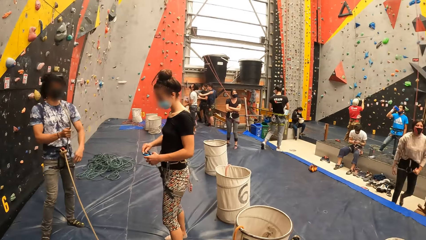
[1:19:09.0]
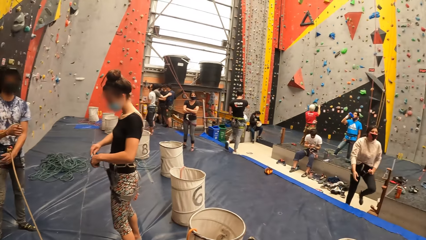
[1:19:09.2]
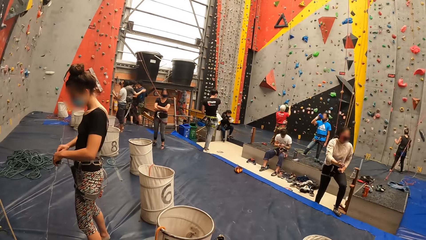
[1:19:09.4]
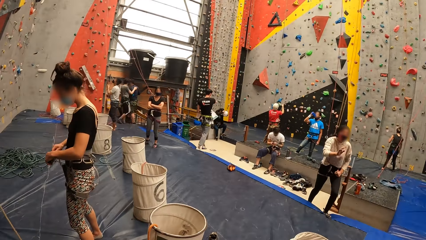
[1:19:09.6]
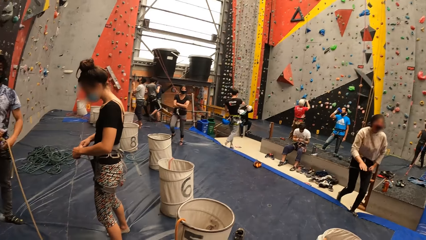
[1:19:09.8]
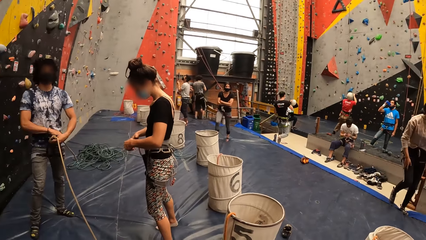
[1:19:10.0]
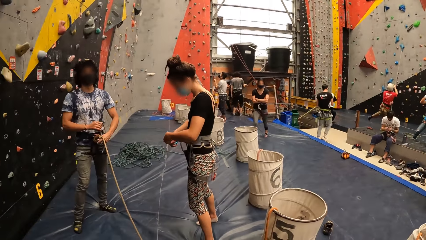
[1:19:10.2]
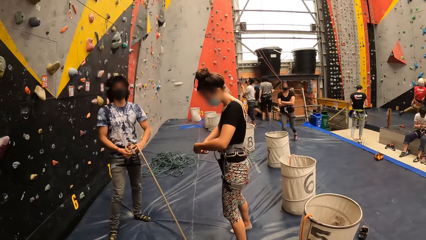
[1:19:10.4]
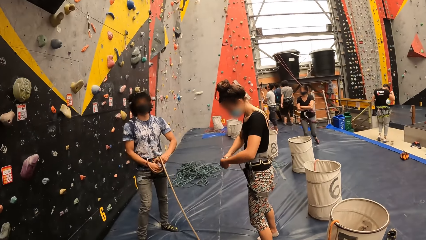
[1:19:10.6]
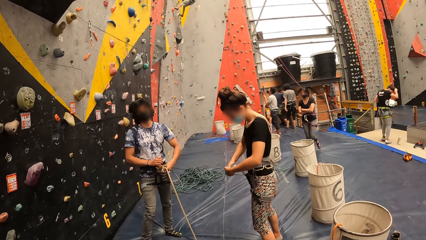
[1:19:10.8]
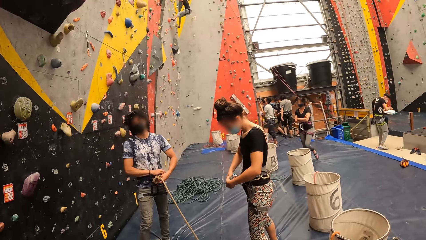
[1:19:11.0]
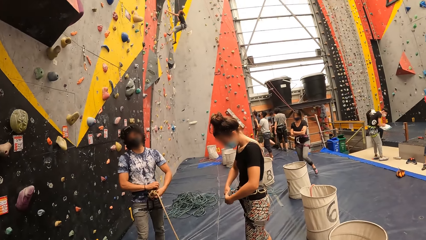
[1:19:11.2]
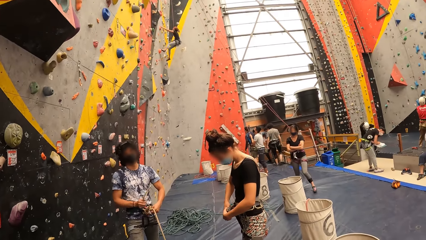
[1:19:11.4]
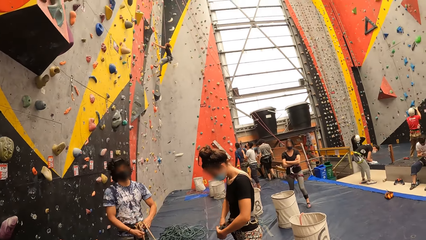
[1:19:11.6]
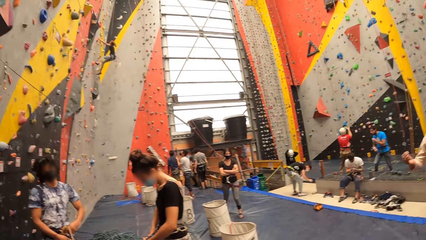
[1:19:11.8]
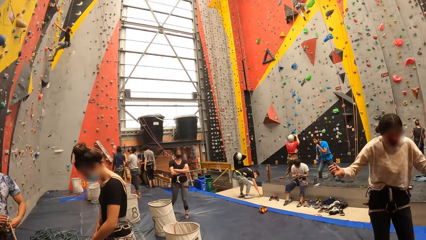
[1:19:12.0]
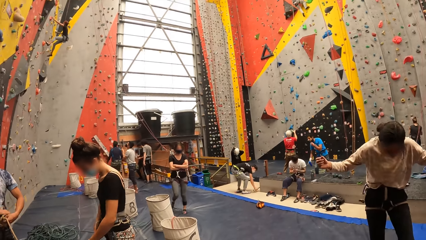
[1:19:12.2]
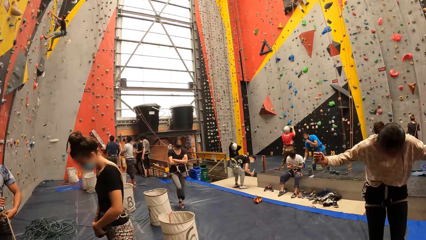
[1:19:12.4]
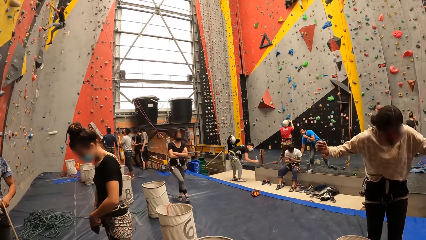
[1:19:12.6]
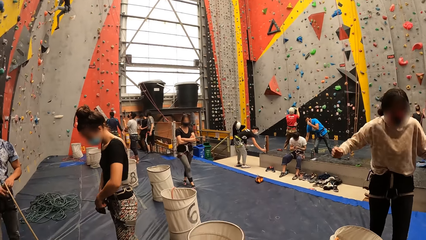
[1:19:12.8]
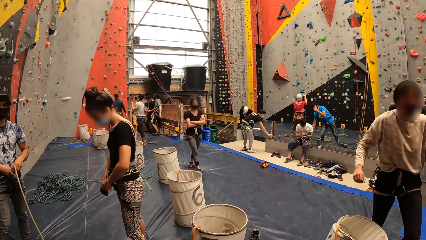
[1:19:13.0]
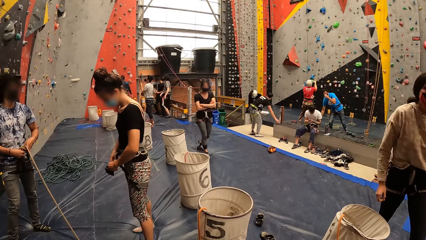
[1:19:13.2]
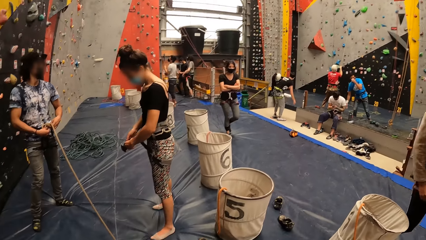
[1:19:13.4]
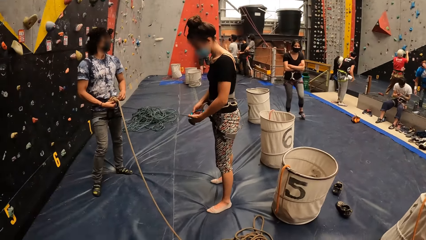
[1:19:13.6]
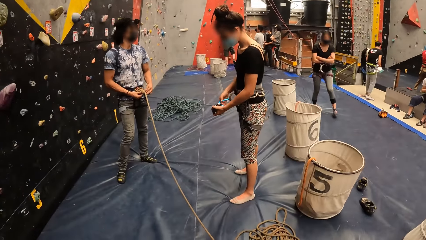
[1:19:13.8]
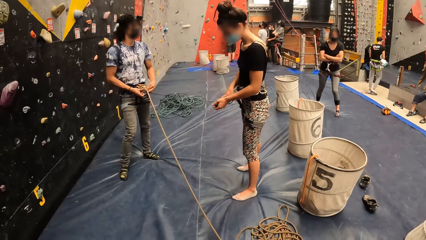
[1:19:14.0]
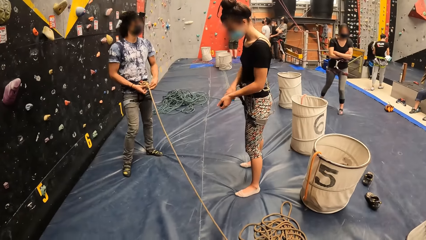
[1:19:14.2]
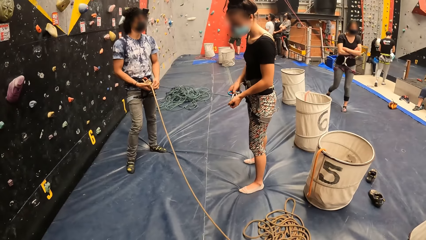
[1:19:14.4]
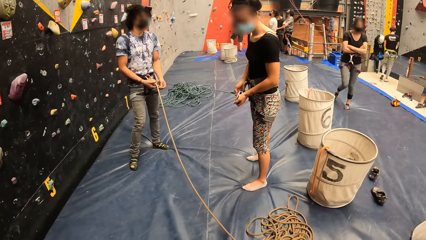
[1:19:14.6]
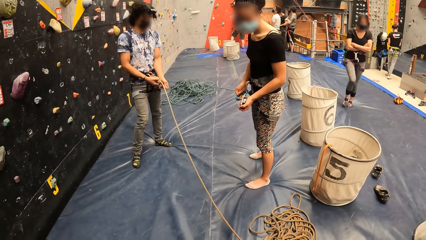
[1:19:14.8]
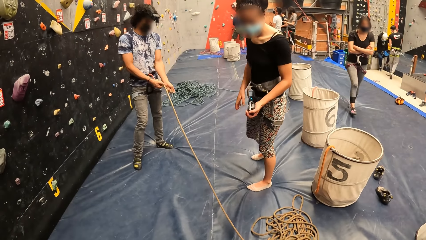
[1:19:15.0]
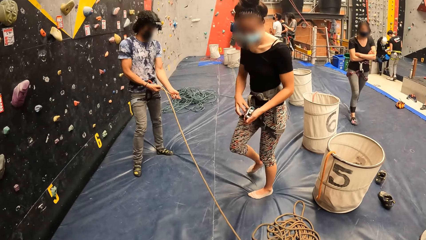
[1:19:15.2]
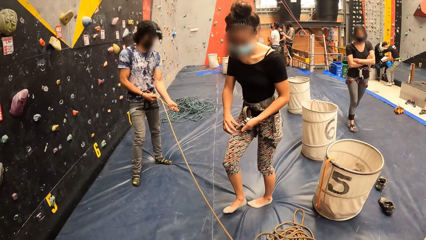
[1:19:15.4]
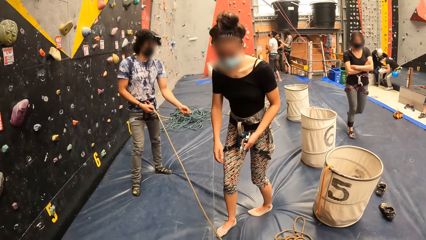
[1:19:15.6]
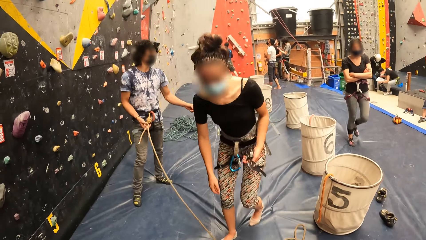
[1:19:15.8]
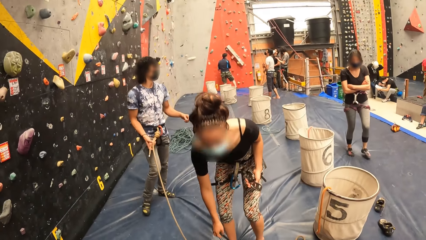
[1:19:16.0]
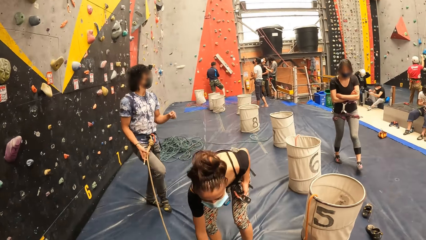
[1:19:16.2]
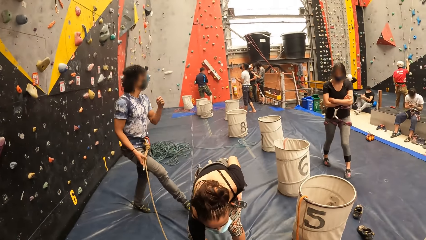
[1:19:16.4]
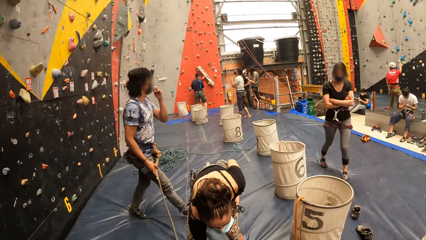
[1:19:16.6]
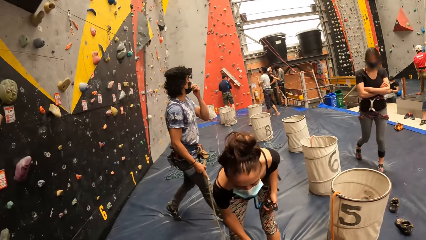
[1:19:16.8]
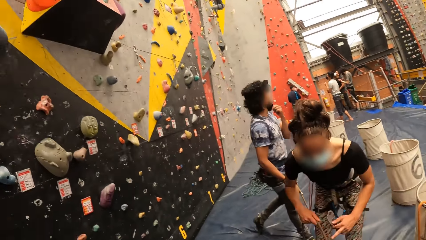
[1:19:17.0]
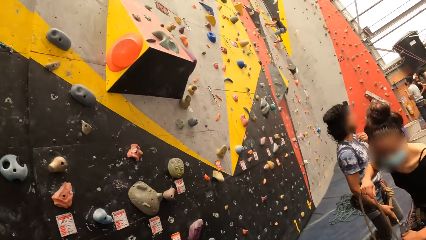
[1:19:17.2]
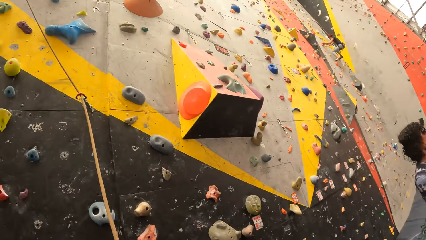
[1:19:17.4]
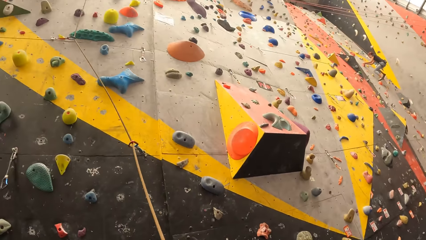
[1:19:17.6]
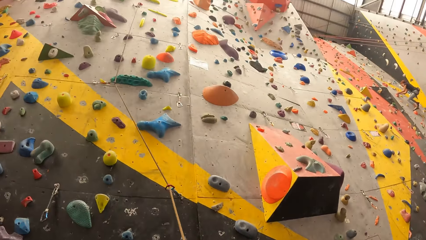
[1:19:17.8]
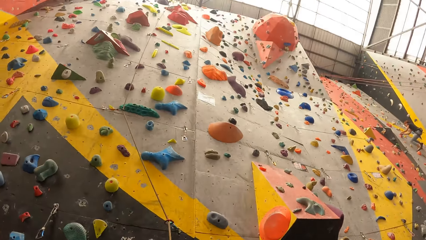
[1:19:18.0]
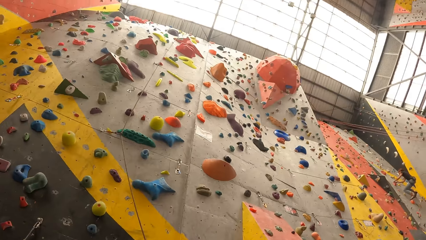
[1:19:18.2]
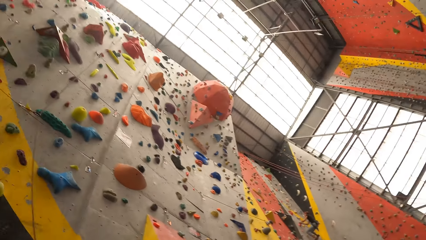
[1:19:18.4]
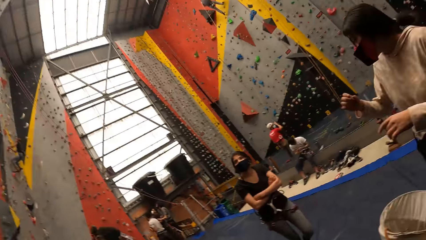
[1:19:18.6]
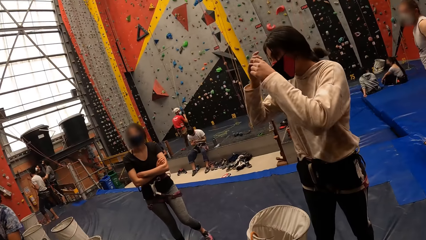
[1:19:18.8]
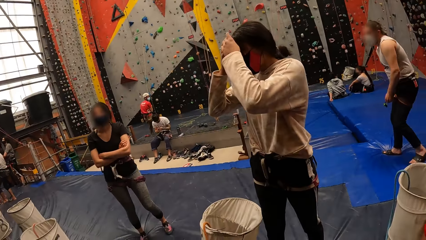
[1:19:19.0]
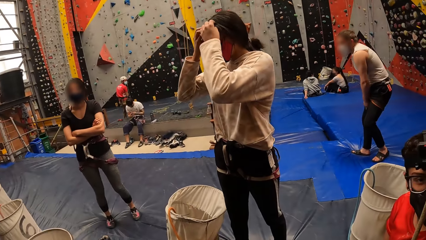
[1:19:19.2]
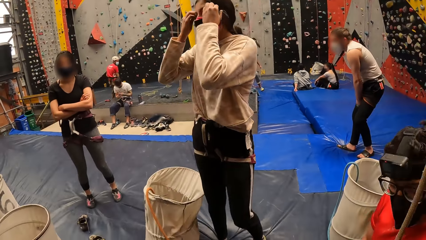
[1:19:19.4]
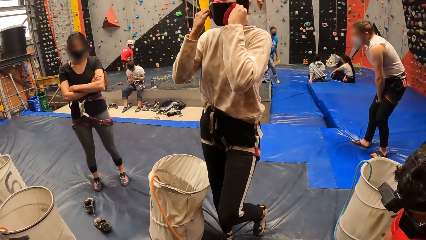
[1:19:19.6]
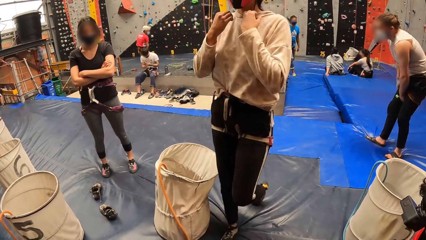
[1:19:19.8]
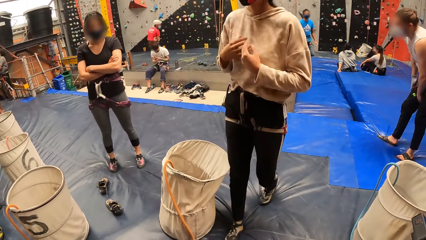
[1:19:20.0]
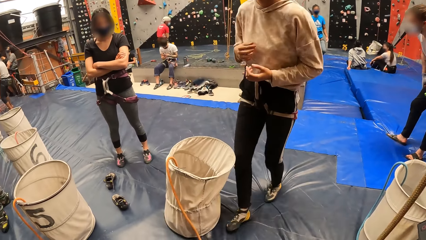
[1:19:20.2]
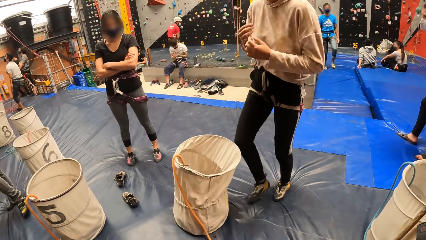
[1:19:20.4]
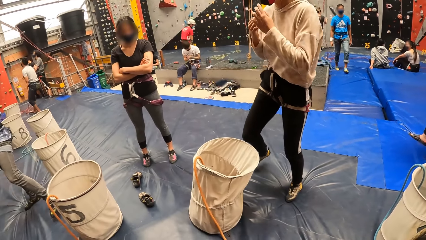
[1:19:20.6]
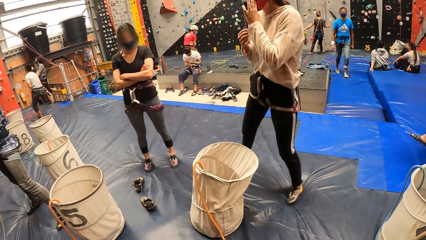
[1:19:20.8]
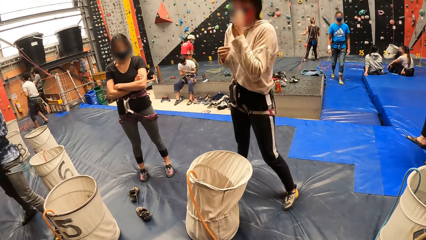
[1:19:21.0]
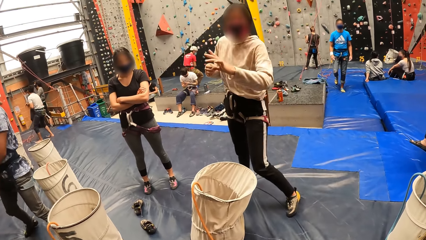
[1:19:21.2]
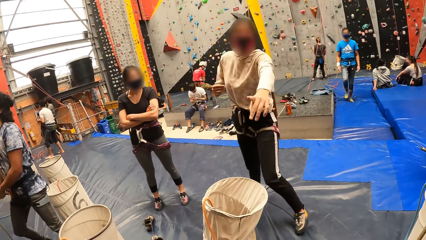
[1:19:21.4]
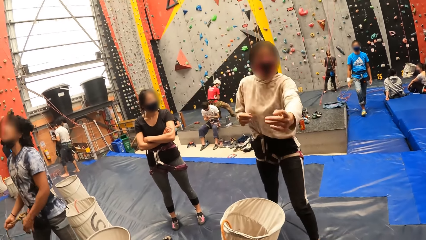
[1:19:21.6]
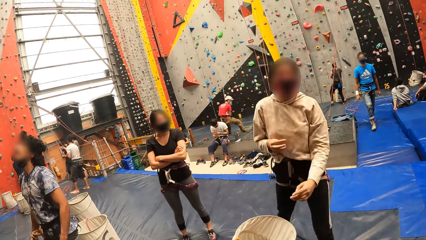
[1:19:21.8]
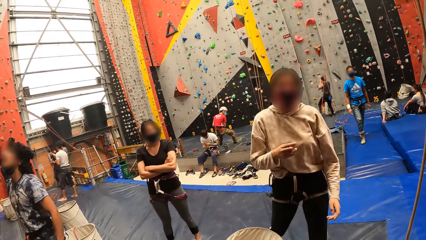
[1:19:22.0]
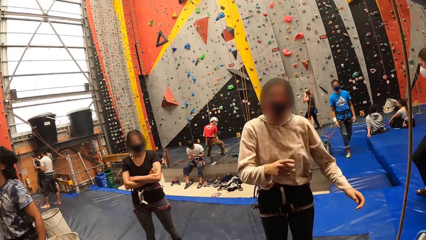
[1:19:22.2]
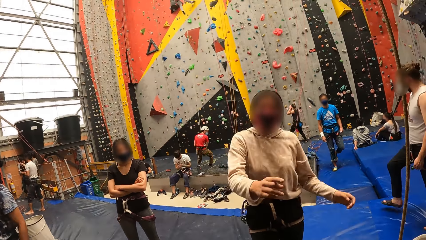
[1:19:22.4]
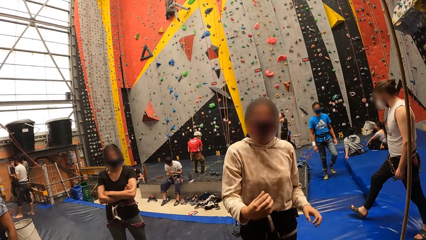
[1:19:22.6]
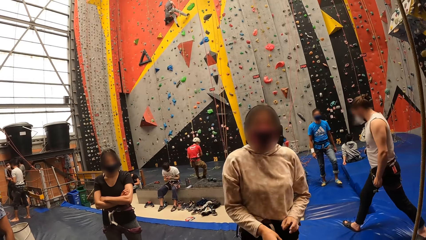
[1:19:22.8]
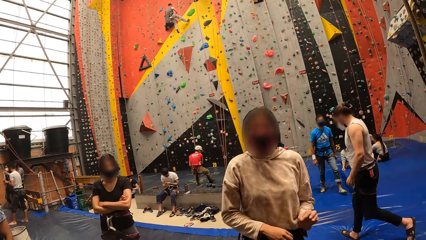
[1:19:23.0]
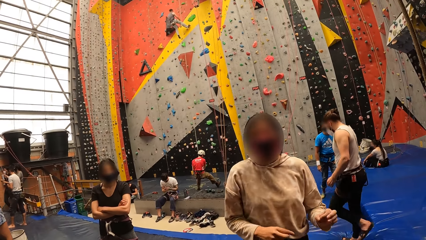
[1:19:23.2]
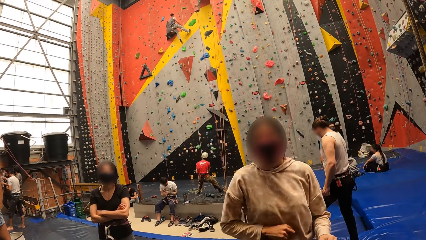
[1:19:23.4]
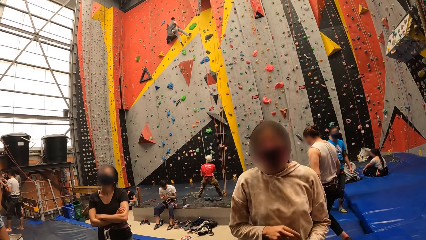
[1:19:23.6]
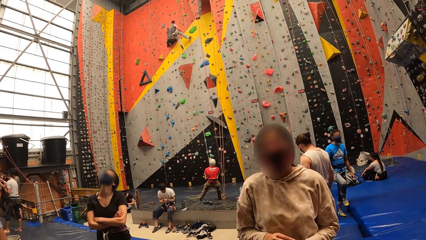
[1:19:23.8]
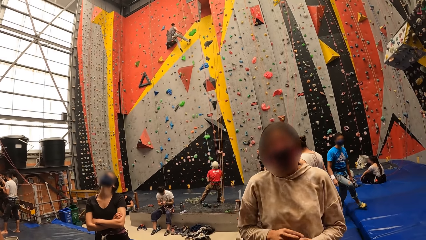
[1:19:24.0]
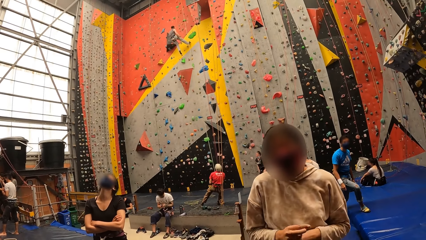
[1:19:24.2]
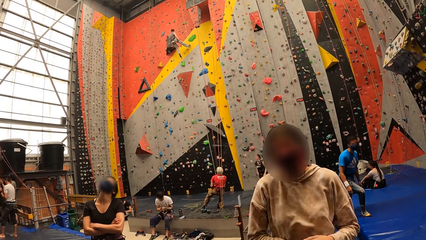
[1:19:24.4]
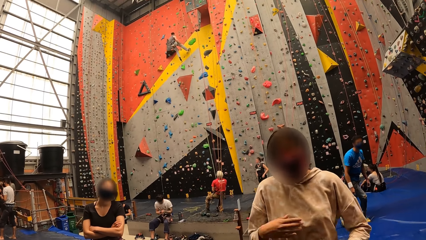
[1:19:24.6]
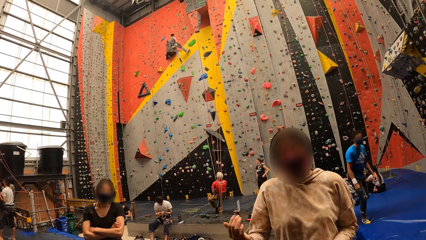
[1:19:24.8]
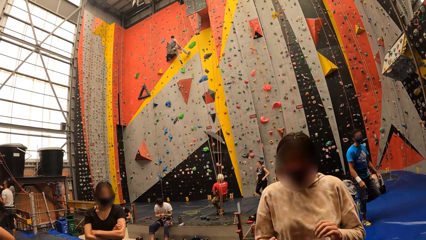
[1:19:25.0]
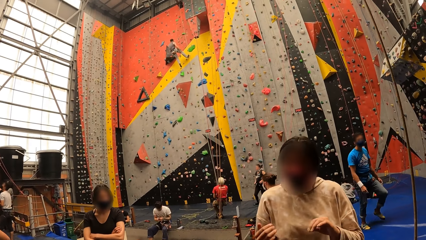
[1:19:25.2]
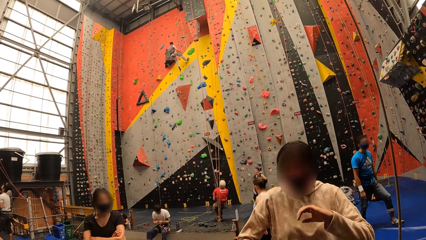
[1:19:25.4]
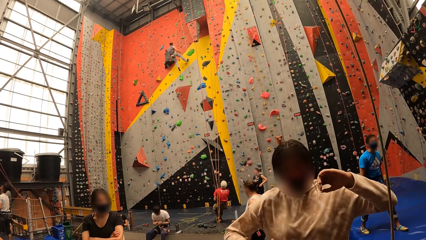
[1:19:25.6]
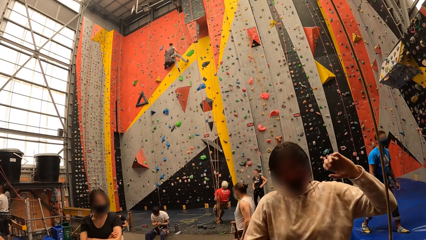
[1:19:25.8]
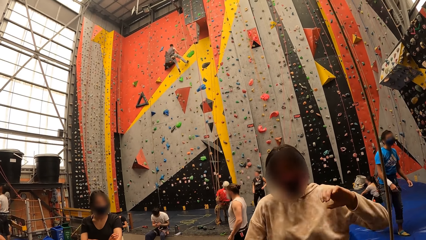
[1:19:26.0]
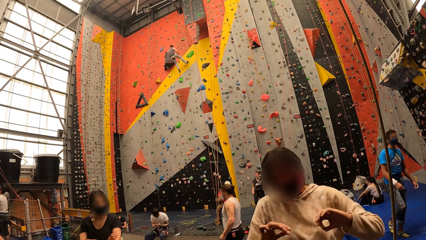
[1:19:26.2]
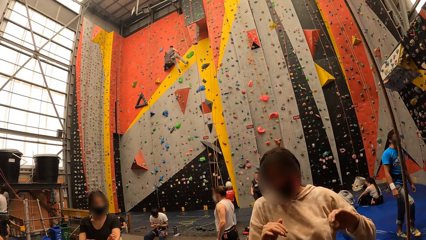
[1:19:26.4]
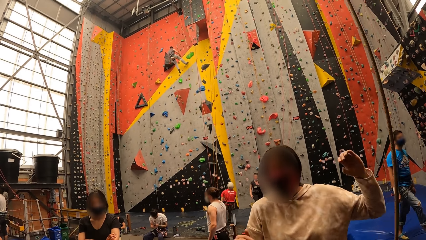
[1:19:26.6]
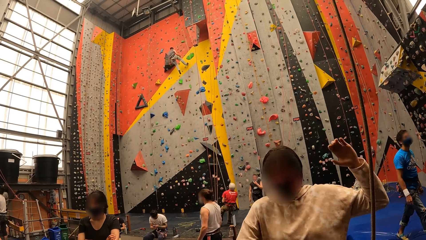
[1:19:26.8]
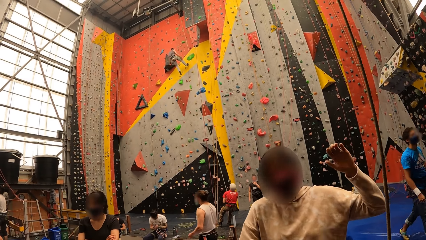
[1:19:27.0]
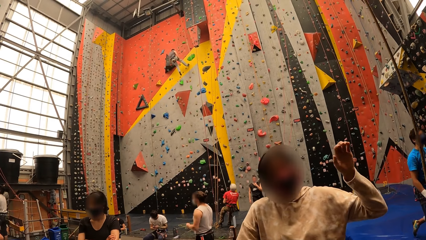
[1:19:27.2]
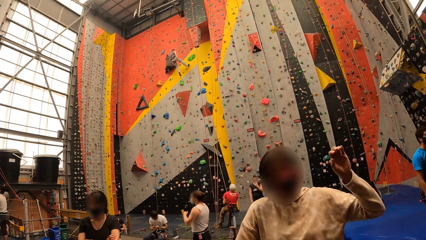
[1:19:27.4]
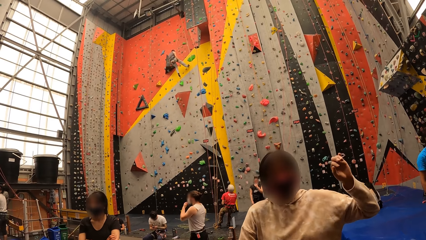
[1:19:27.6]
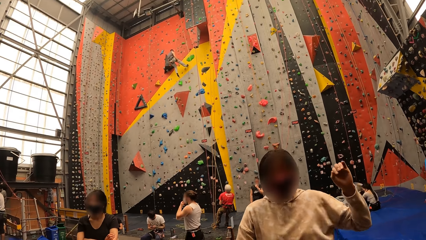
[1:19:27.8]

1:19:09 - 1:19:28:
A woman walks around and uses gestures. Another woman holds the hooks. The first woman bends her head downwards and walks around. The other woman walks around, bends downwards, picks up a rope on the floor, and stands up. The first woman touches her hair. A man looks around. The first woman walks around, moves the hands, and uses gestures.
